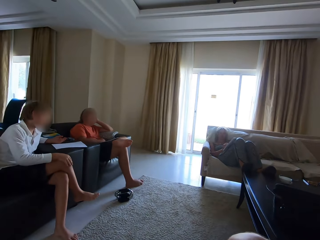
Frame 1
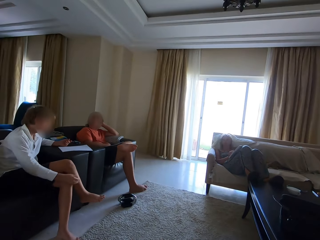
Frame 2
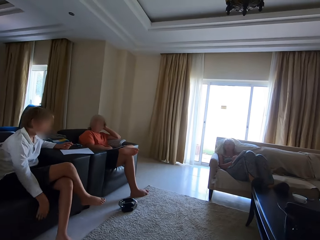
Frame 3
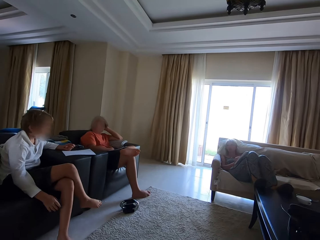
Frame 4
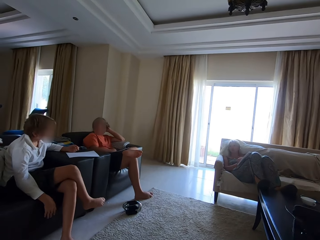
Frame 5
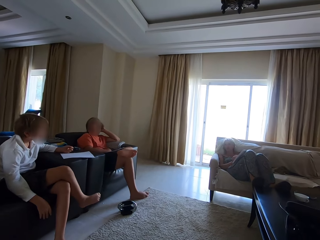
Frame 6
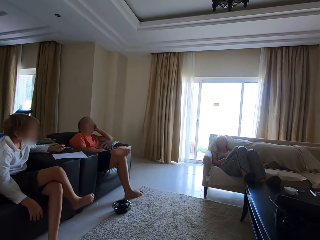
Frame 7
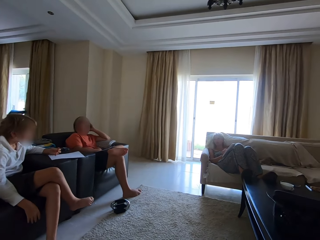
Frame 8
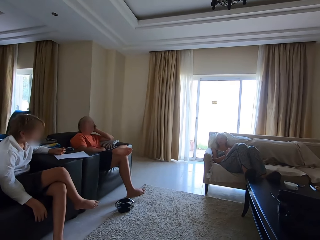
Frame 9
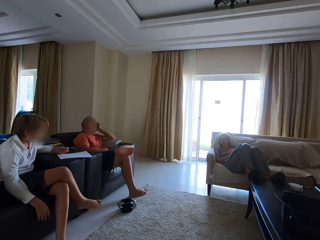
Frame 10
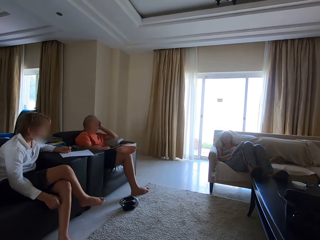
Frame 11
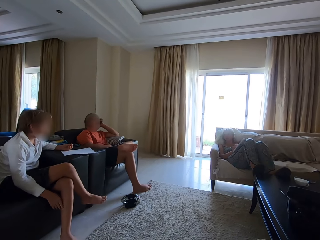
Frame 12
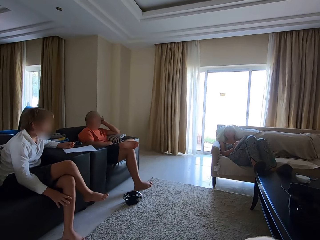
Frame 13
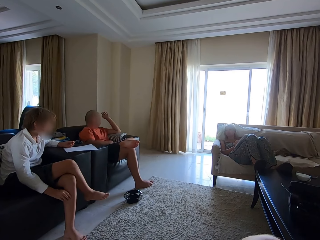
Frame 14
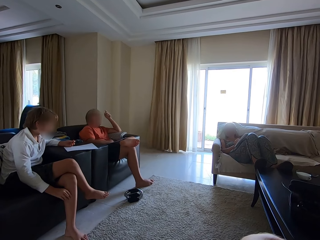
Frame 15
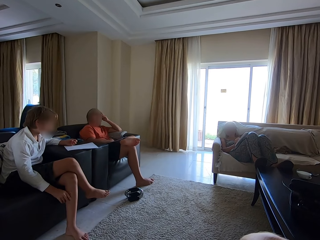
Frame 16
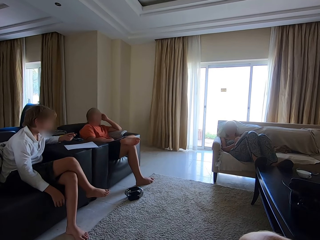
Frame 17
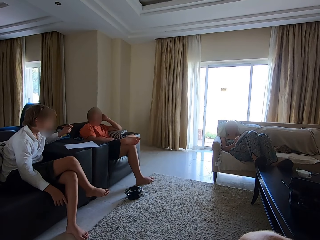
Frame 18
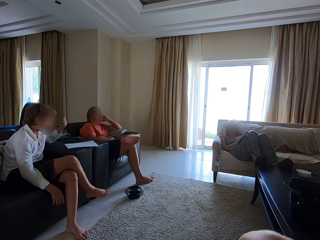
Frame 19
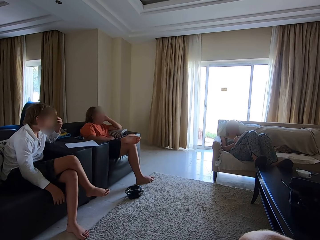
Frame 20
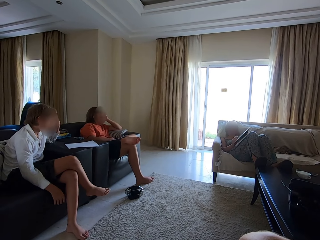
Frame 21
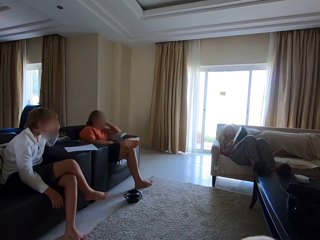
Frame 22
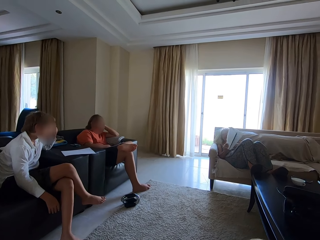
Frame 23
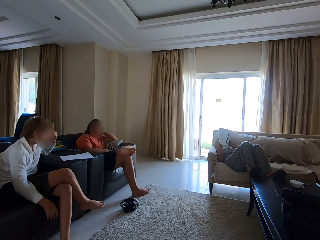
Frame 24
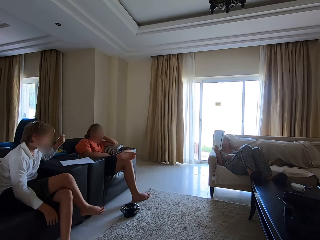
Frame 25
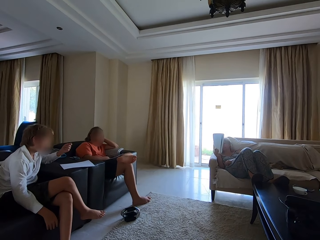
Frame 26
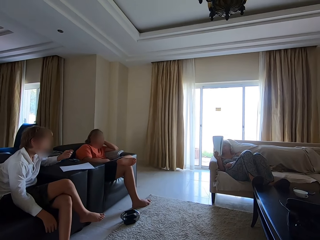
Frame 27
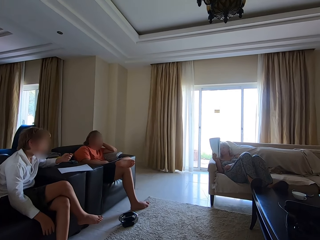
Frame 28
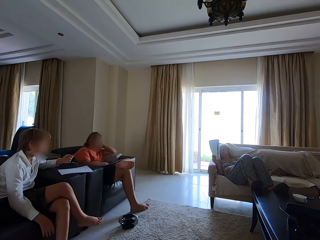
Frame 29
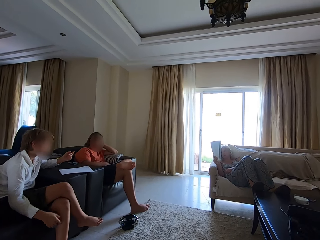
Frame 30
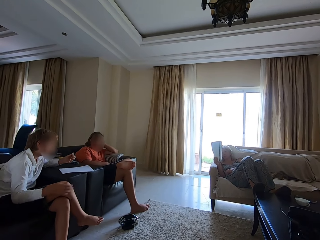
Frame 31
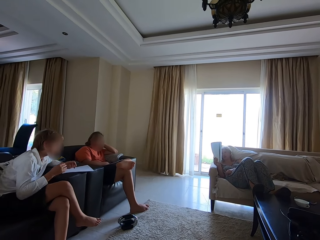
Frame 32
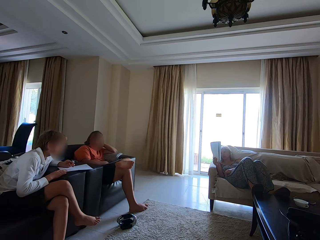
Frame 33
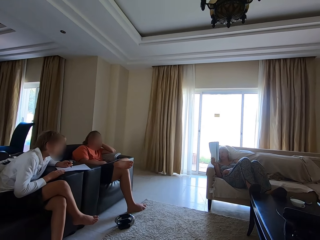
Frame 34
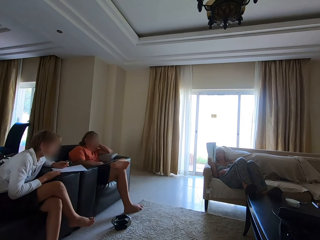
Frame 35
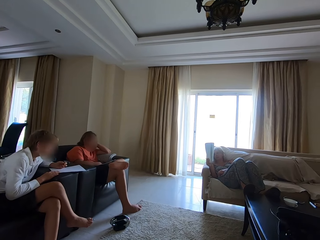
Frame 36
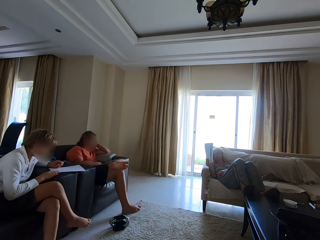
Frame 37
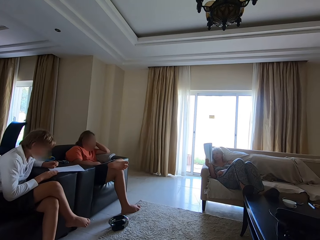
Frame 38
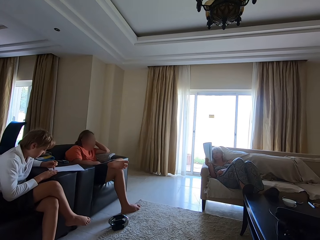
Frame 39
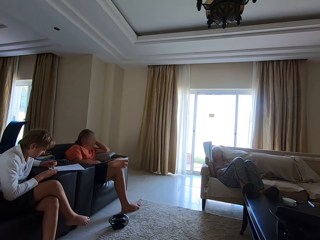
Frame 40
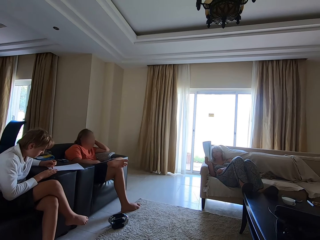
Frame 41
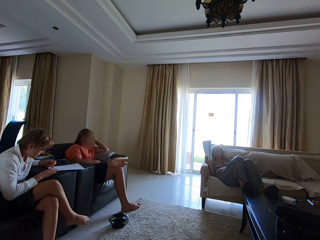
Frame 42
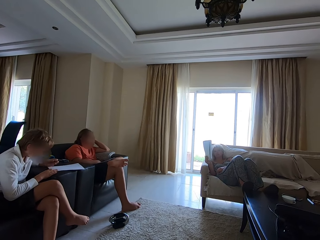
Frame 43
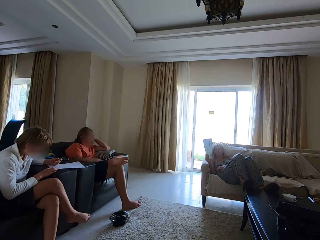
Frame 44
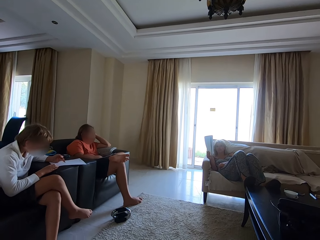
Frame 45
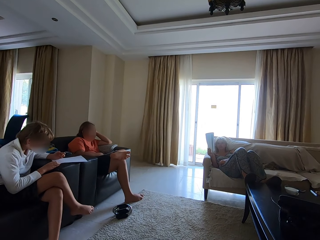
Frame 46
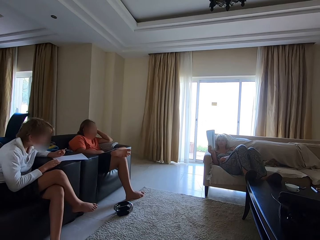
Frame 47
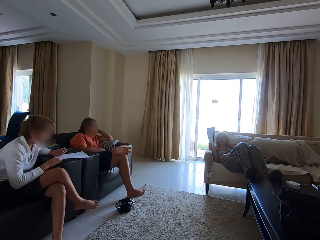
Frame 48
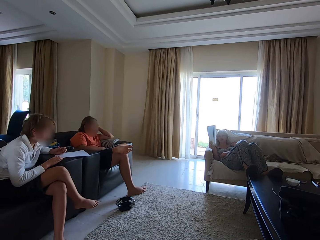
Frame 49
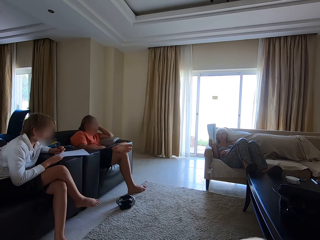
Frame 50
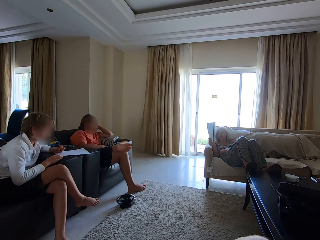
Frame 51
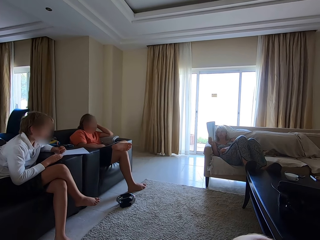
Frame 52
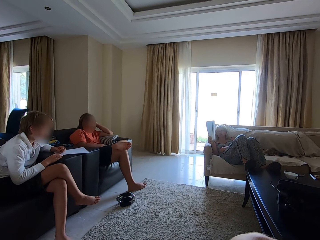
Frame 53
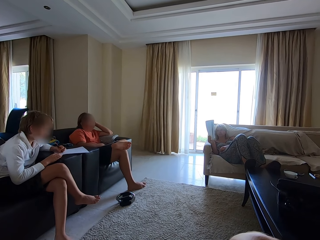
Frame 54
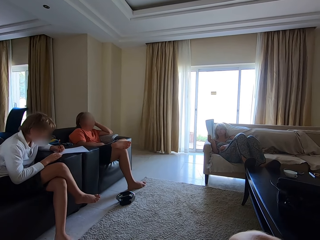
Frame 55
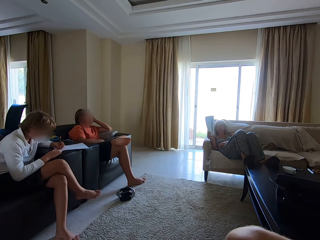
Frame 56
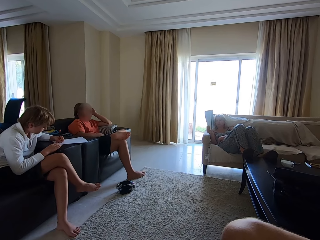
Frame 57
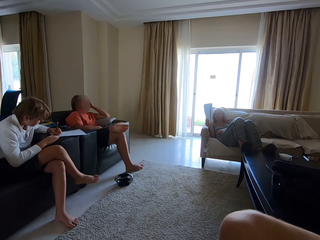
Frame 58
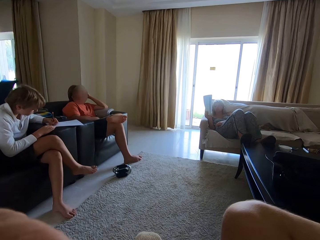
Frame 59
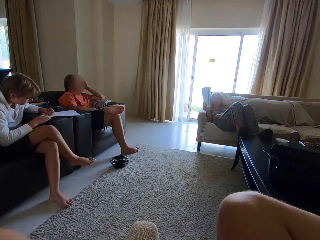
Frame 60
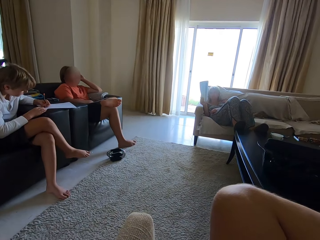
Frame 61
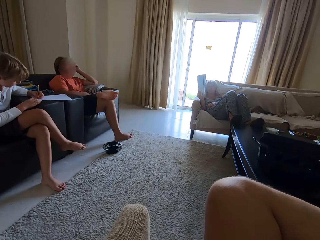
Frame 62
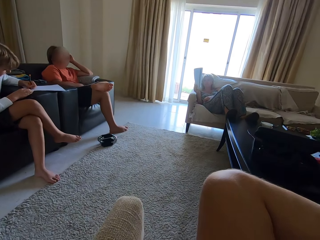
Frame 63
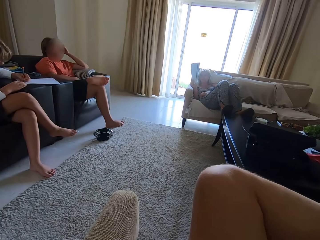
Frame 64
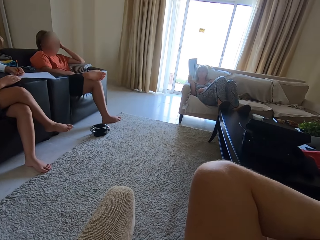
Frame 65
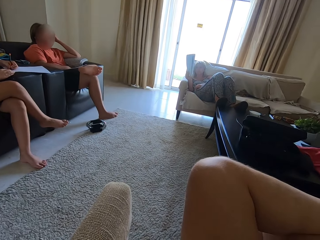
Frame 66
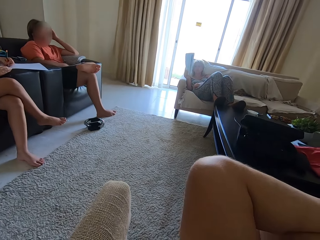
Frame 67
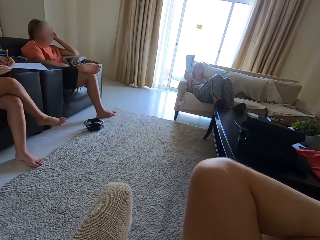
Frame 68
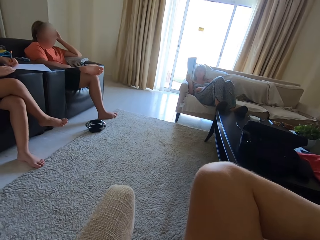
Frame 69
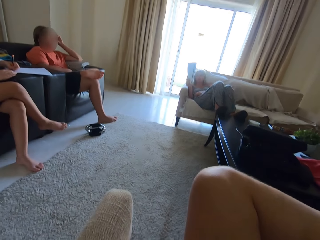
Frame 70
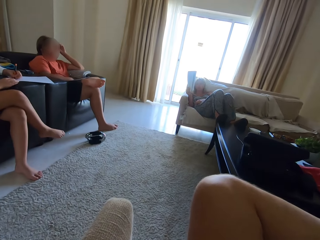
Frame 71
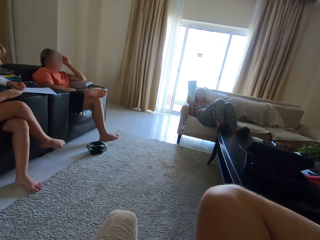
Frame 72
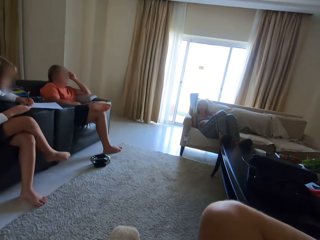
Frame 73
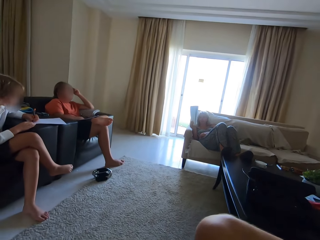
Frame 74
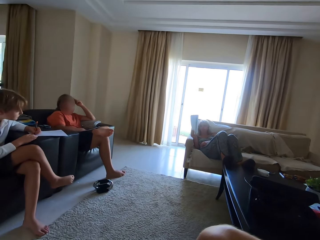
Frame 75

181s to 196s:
Someone talks. A person touches the hair. Another person talks. The camera wearer talks. A third person lifts a book. The second person talks. A fourth person writes in the book.

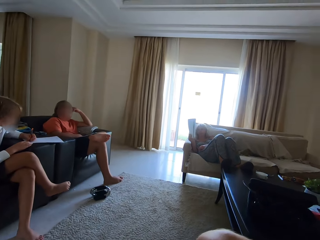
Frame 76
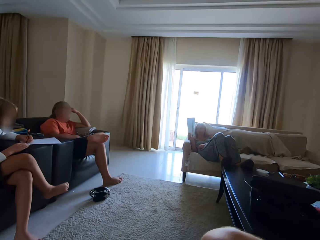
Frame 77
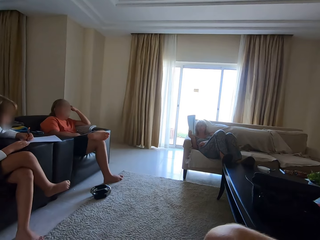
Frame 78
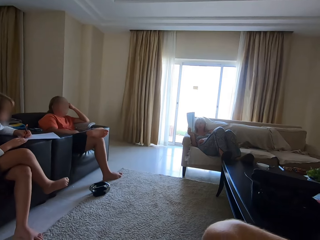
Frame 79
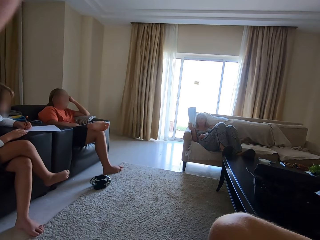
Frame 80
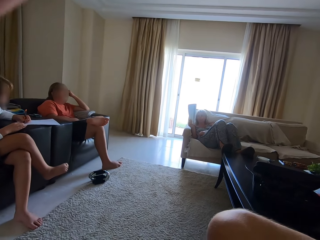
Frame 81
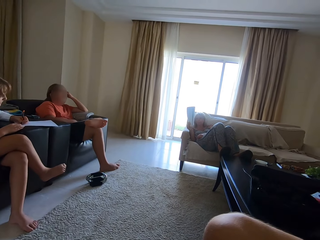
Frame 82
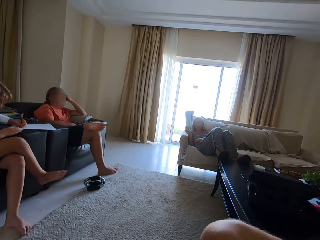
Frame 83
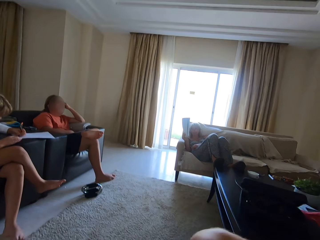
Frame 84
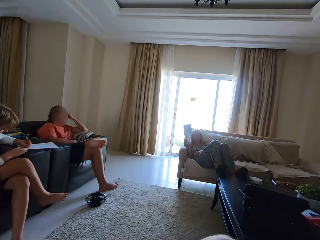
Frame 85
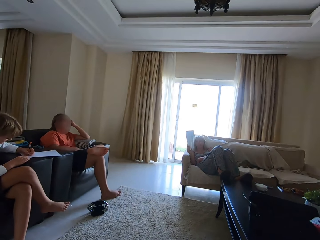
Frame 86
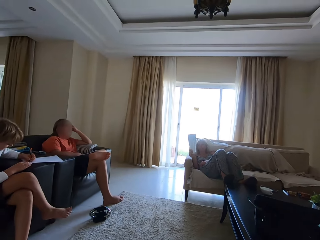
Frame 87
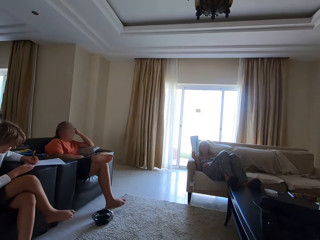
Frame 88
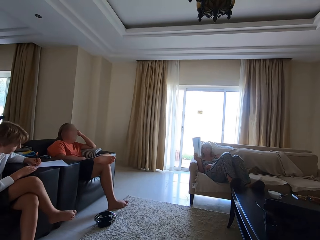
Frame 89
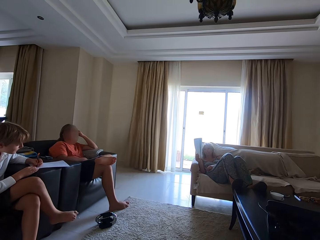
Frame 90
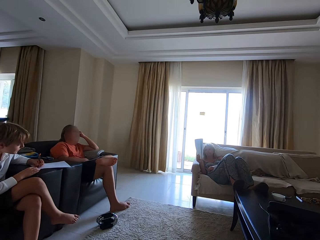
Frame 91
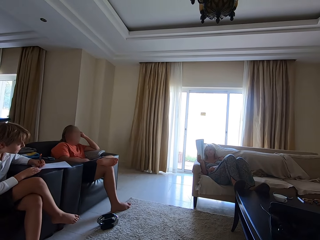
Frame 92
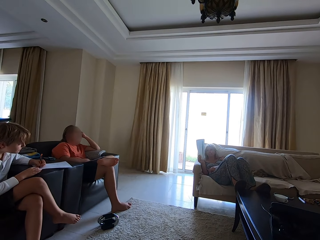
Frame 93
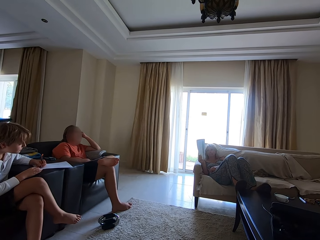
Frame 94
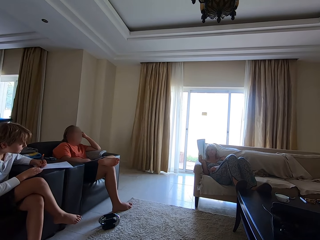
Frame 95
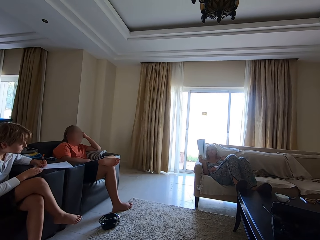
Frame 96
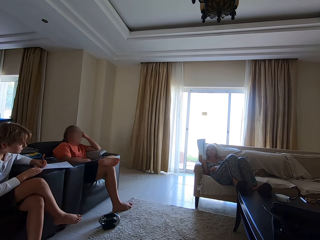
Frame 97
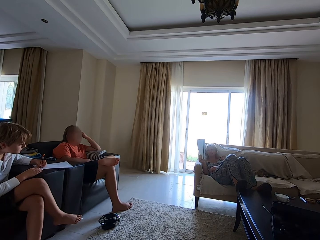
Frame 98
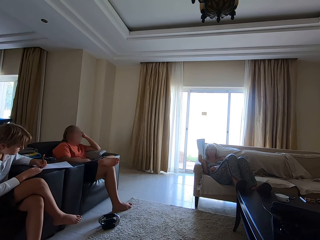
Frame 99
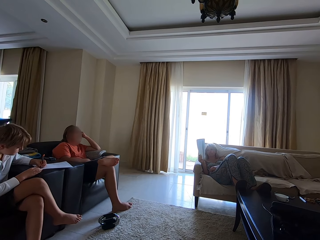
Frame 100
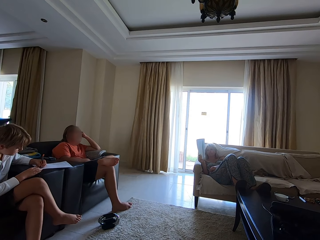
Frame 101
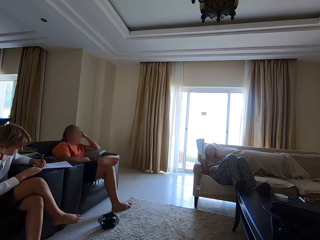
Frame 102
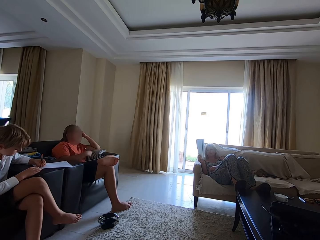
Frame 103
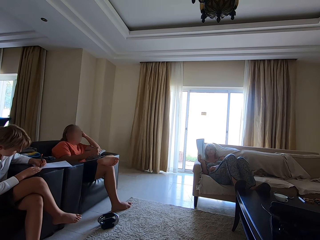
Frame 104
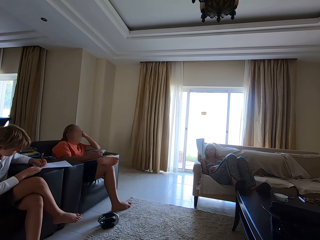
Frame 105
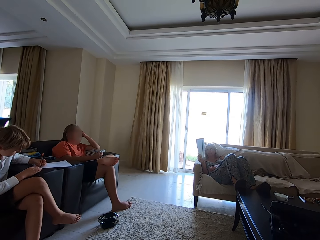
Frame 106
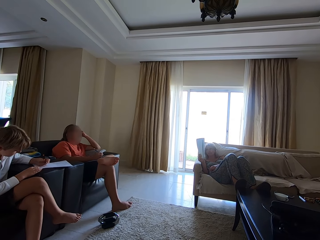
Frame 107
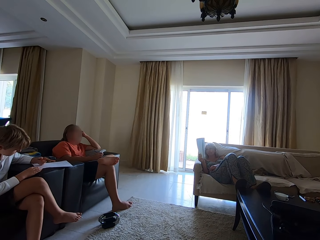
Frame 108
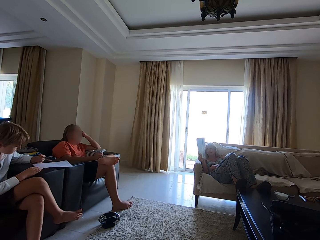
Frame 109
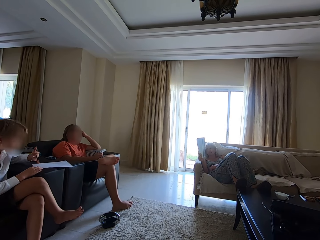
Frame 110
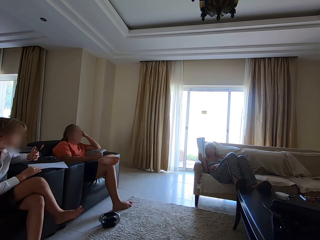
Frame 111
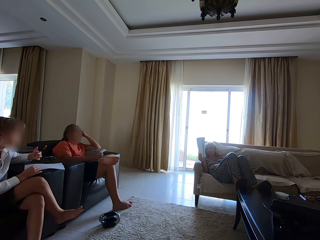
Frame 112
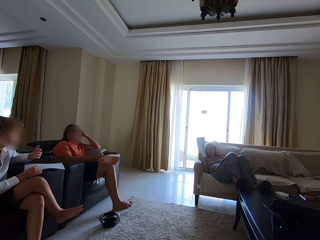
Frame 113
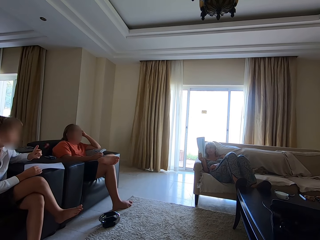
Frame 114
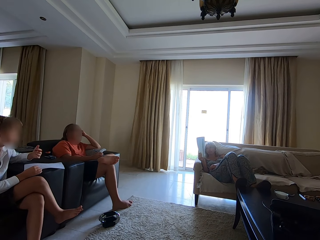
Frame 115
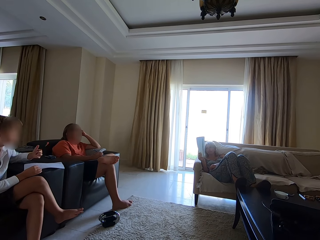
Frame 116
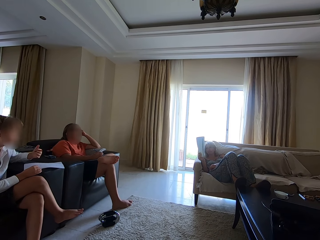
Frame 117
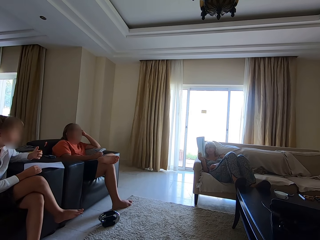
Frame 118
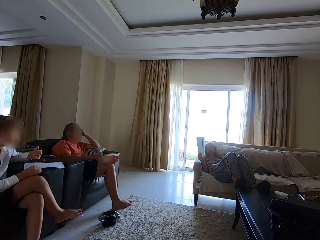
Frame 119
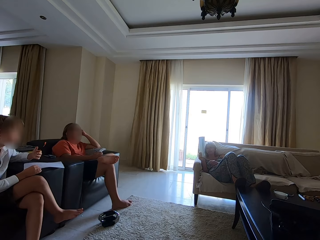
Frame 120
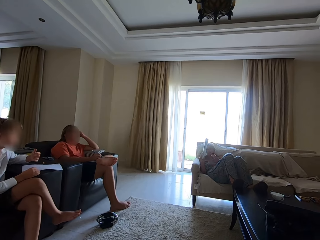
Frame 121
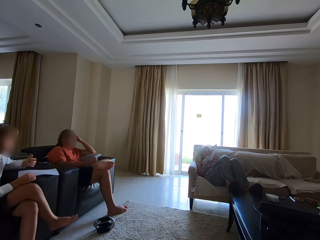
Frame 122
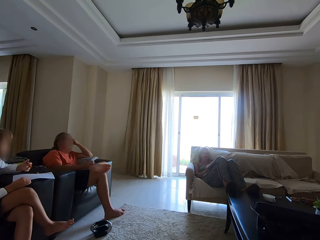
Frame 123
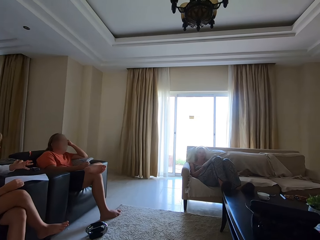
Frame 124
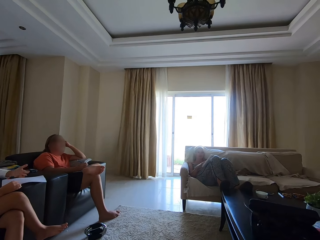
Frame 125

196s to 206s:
A person writes in a book. Another person sways a pen.
